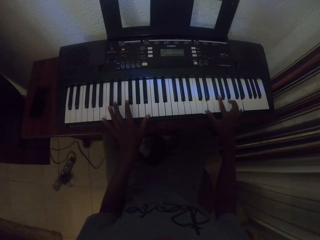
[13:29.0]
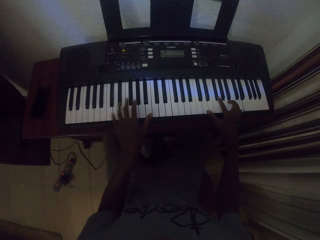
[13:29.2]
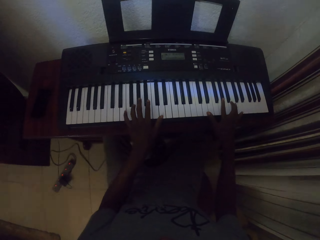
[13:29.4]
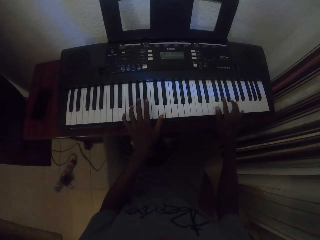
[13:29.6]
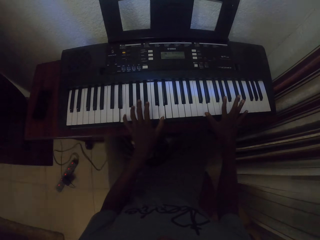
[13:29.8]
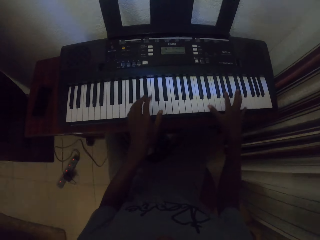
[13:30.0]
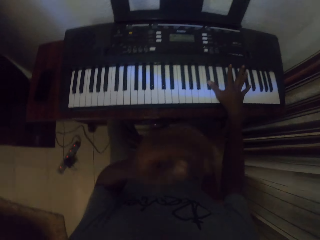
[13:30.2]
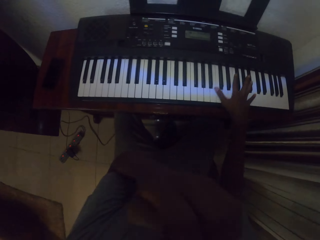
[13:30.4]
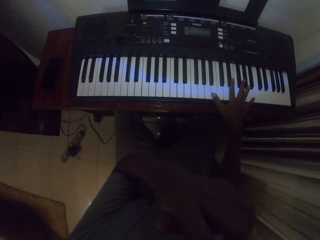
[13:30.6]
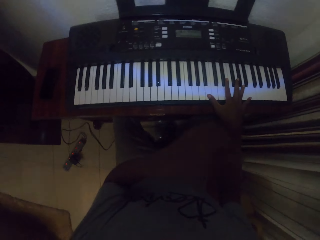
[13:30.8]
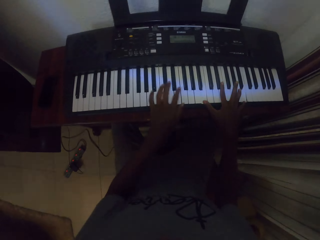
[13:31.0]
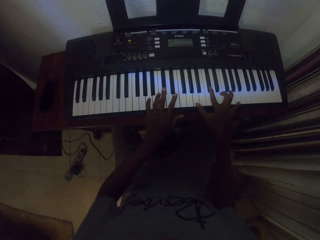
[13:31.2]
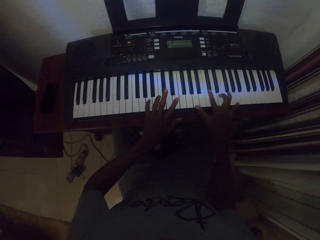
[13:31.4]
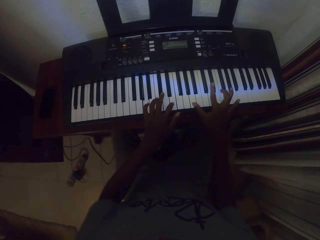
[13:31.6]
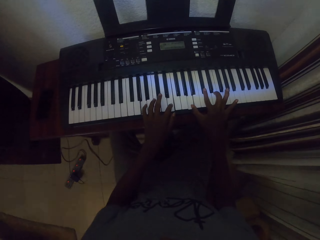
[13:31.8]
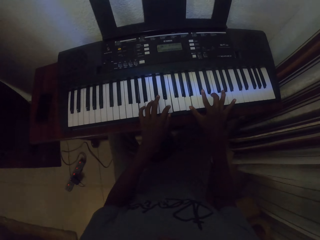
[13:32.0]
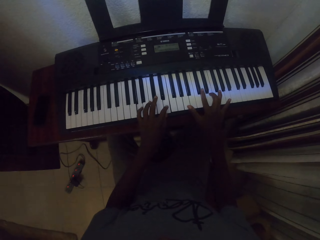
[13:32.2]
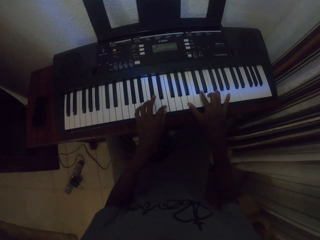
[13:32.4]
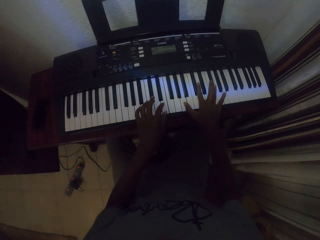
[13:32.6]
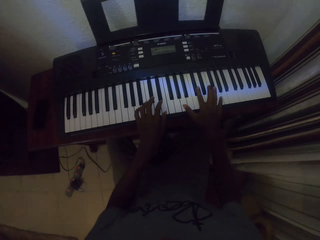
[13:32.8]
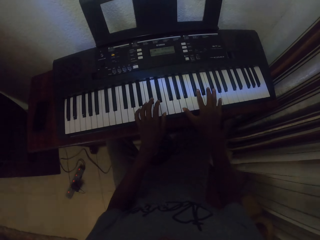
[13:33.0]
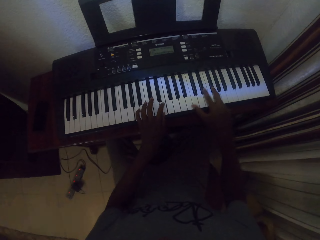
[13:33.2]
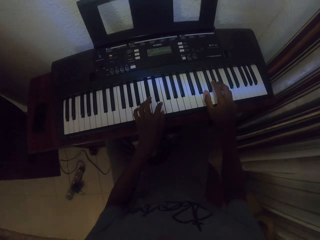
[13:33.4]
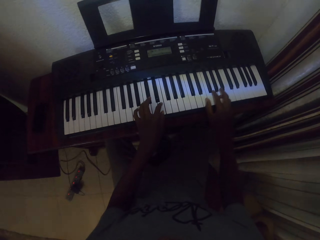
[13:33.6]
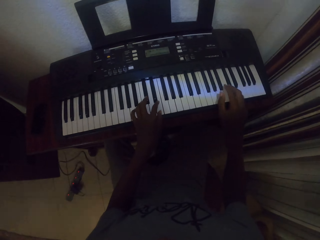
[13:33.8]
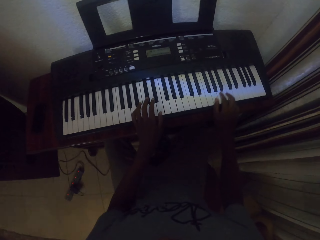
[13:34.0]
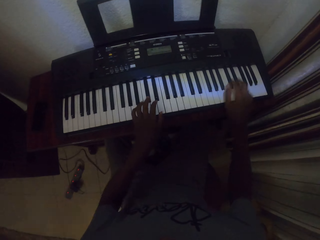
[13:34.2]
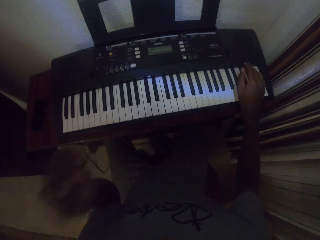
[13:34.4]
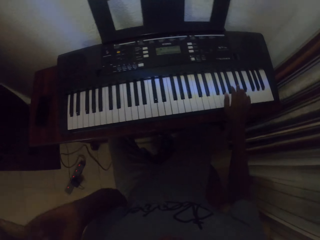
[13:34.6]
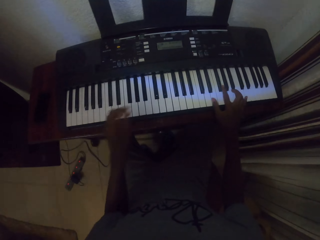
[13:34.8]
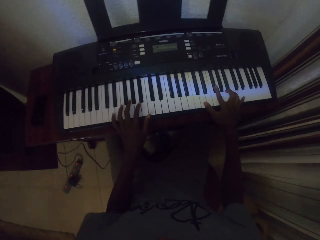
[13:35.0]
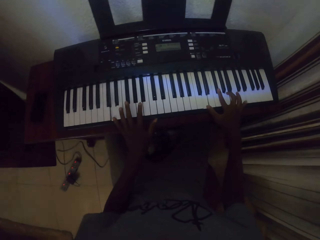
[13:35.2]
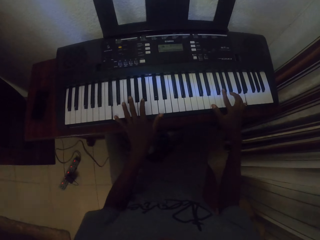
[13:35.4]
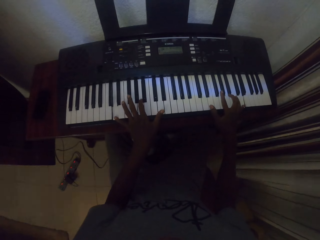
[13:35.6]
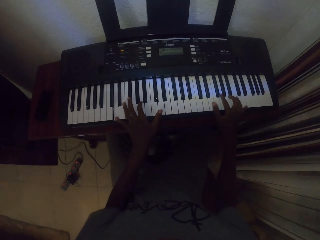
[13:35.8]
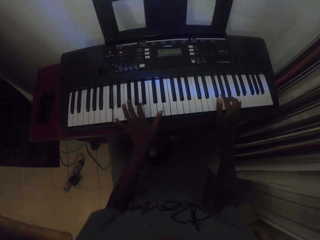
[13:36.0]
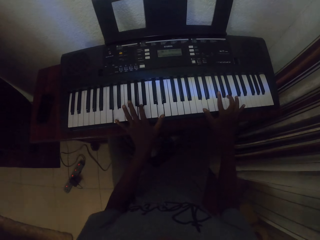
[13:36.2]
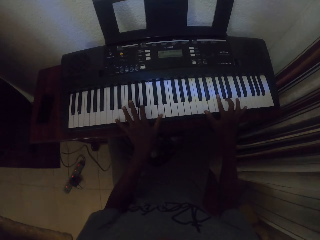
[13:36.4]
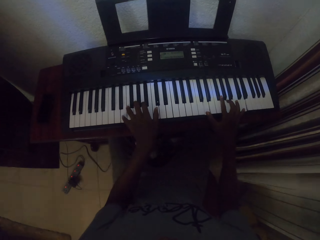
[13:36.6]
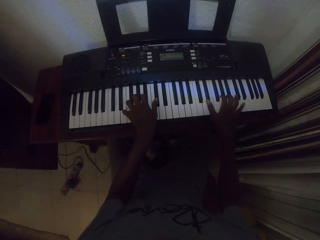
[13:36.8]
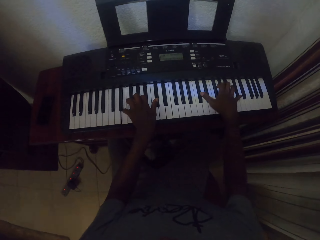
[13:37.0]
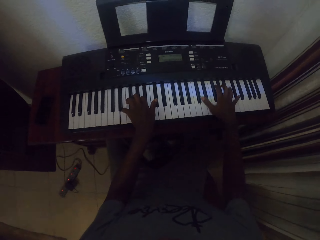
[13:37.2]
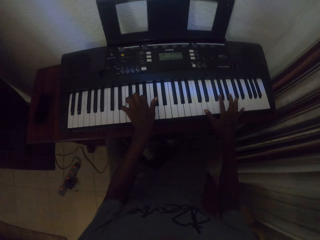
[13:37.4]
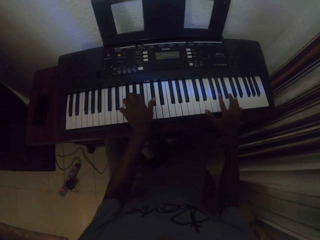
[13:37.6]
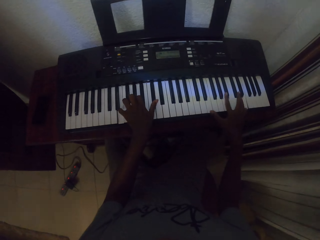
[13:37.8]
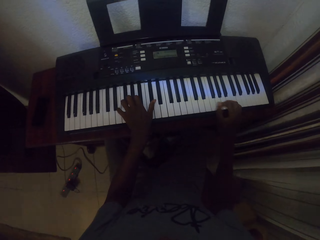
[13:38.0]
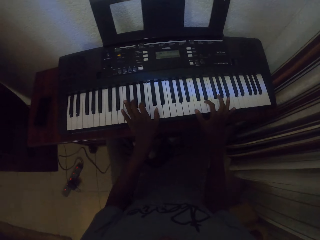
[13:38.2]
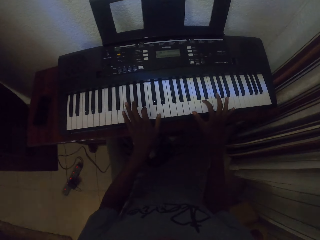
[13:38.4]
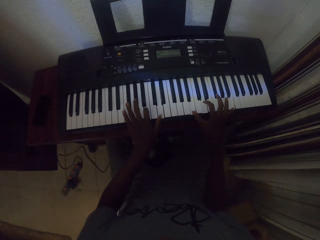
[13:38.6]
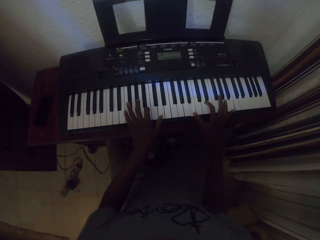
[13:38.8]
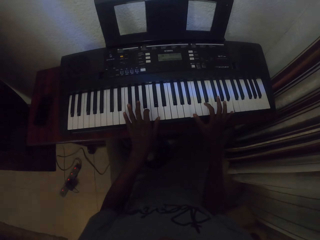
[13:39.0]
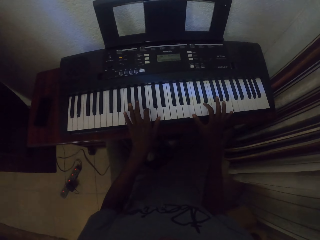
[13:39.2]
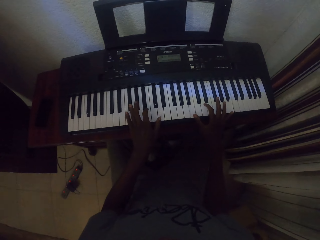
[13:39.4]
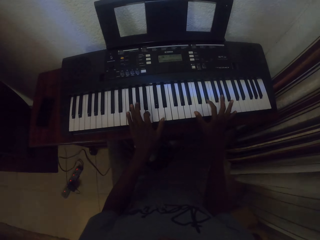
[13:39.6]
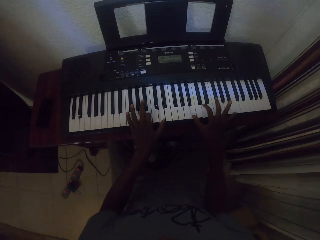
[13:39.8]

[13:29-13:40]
The camera wearer touches the face. They play the piano.

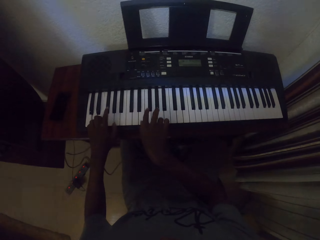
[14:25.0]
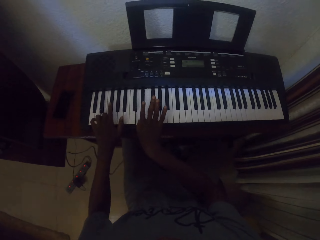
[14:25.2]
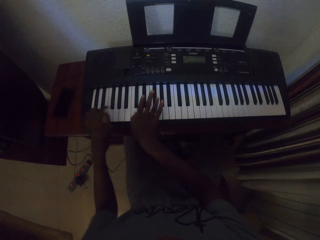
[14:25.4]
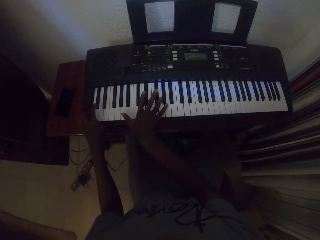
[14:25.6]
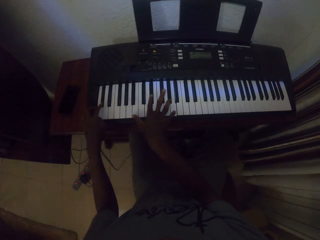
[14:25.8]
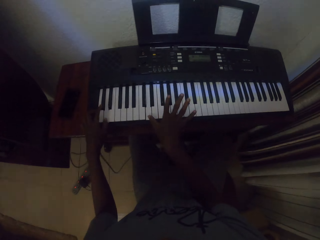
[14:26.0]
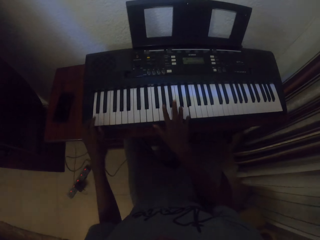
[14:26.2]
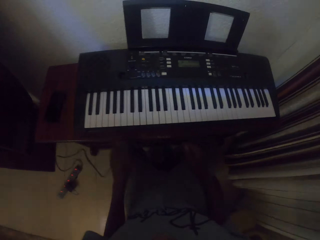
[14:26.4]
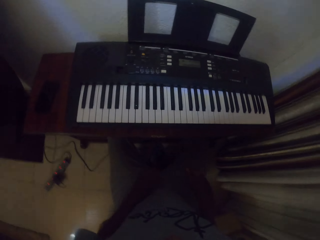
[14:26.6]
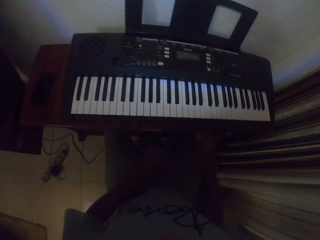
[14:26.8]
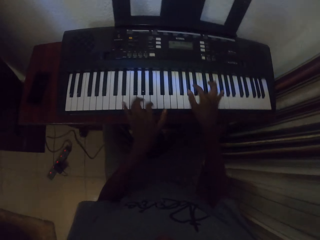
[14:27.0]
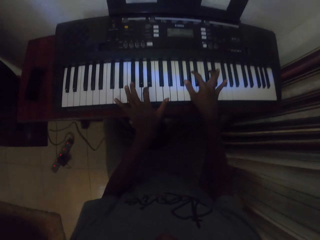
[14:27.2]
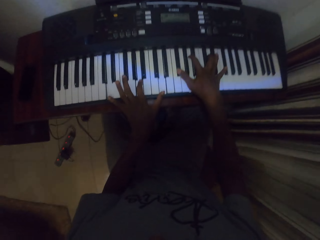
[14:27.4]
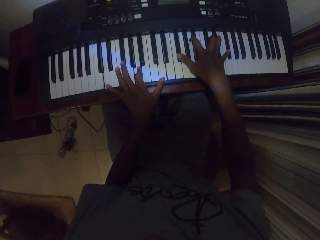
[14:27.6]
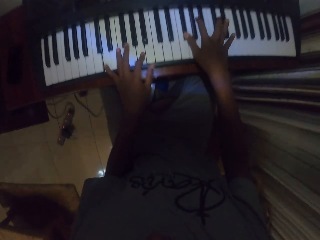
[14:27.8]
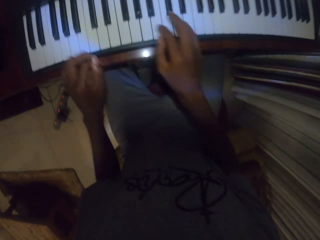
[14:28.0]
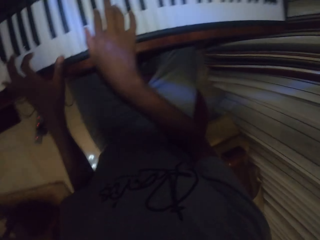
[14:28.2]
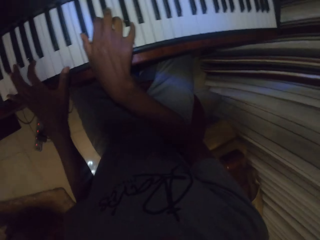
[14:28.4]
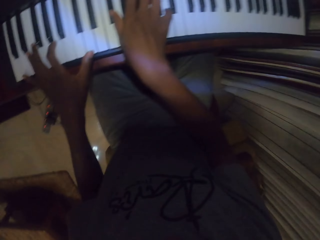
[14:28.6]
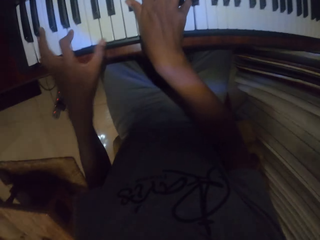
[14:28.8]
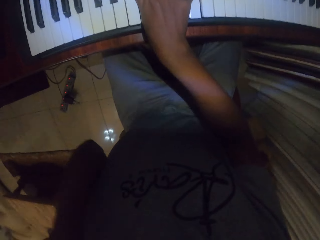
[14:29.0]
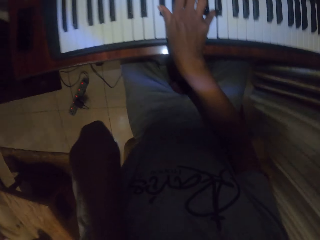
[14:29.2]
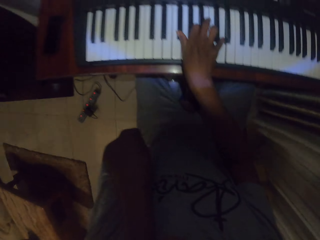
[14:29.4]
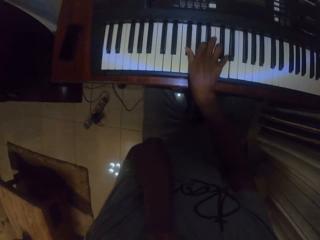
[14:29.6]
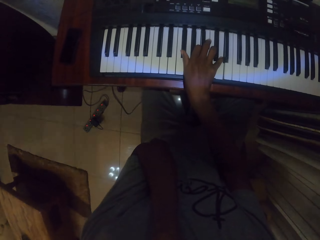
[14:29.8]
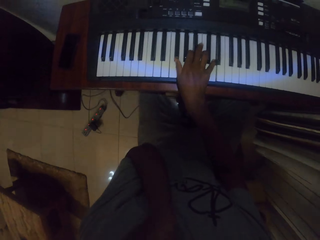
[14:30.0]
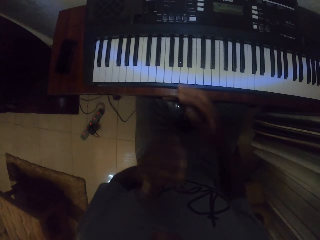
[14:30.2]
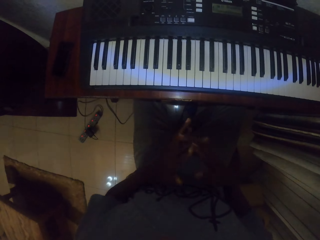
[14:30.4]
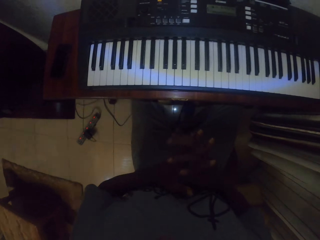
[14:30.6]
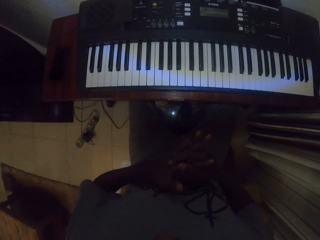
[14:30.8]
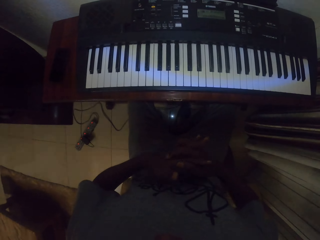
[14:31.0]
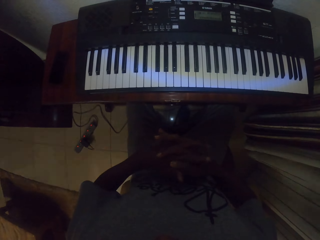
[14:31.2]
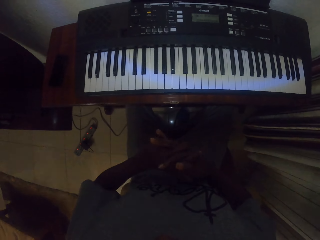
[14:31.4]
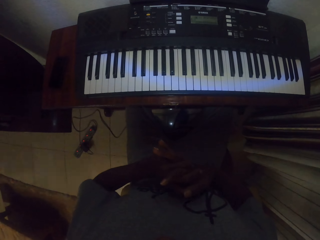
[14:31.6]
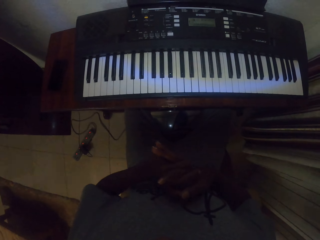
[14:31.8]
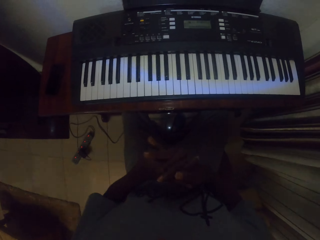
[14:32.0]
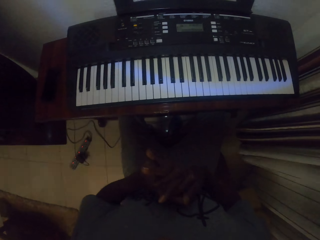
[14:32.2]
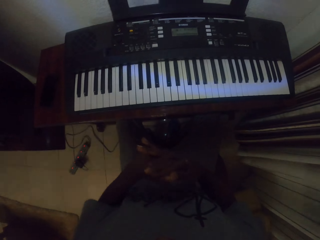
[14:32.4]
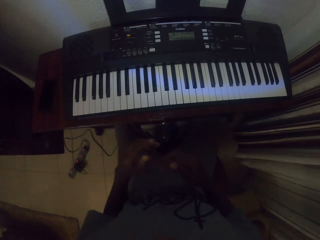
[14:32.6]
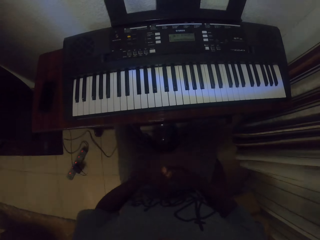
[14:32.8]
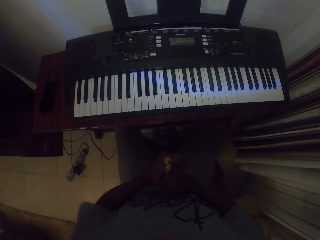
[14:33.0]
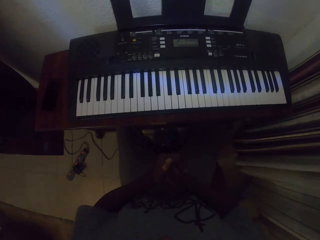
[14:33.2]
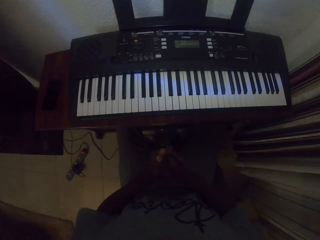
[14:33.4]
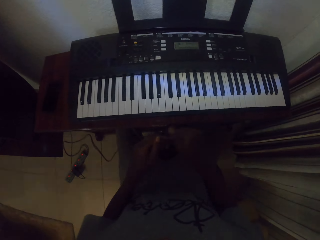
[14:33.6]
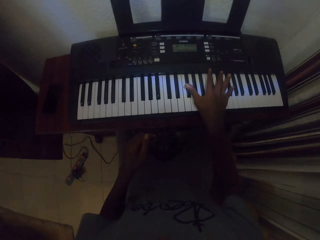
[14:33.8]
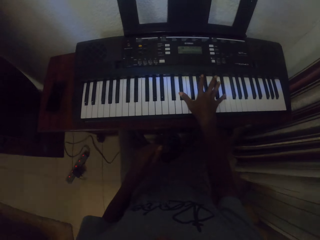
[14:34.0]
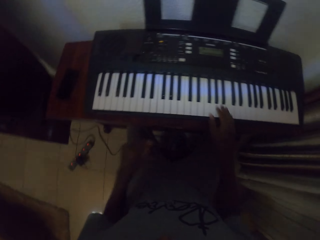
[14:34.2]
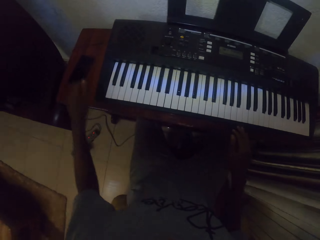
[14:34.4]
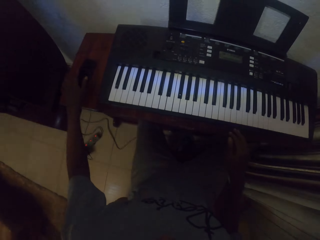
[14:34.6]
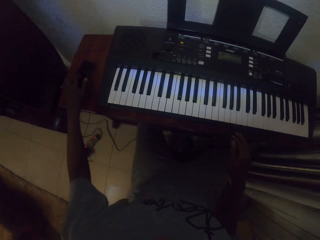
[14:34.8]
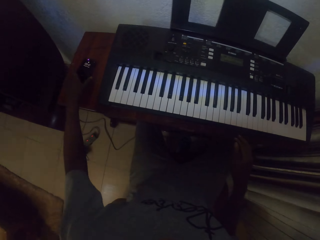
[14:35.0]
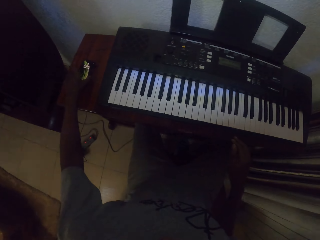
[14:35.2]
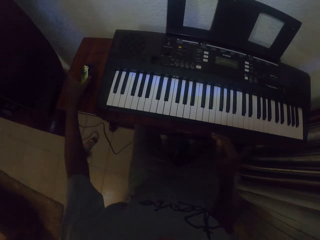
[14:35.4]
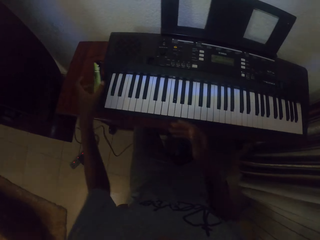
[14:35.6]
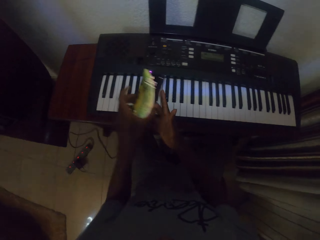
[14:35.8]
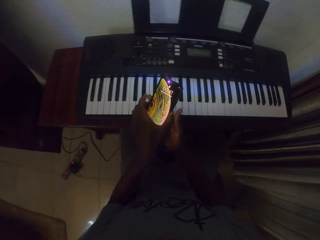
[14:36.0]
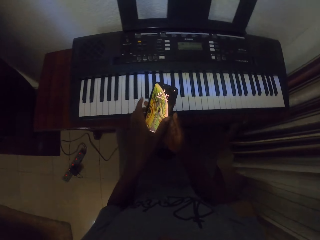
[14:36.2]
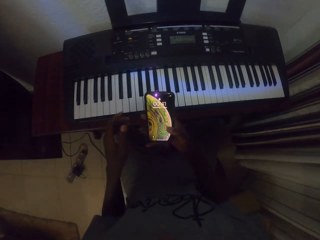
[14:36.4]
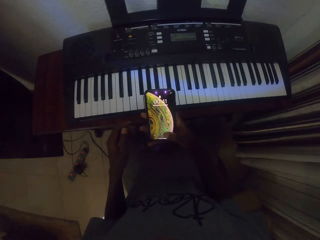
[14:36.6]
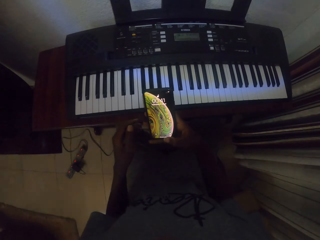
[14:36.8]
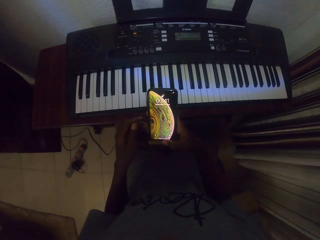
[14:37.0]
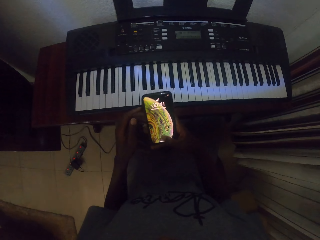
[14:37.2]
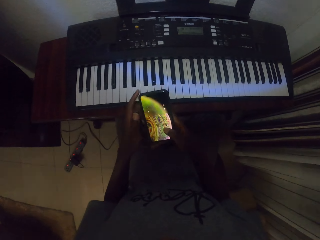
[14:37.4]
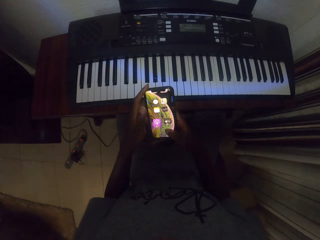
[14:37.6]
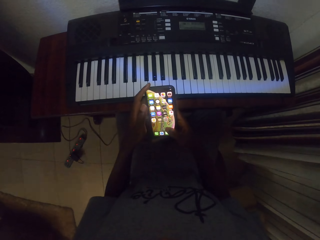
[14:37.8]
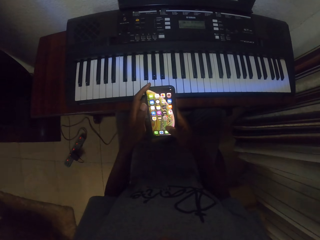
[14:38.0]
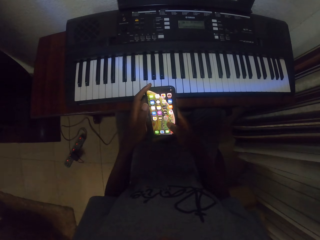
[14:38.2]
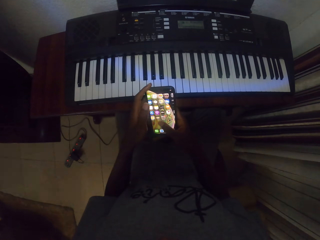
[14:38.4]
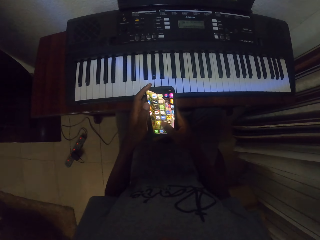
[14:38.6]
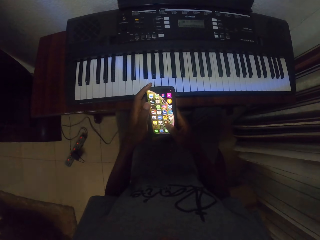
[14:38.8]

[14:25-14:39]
The camera wearer places the hands on his lap. He places the hands on a keyboard. He plays a piano. He looks on the right. He touches his face. He joins hands and crosses fingers. He stretches the hands. He stretches his fingers. He touches the piano keyboard. He stretches a hand. He uses a phone. He touches the phone. He picks up the phone. He holds the phone. He uses the phone.
